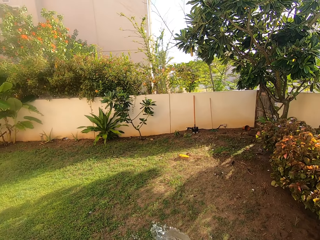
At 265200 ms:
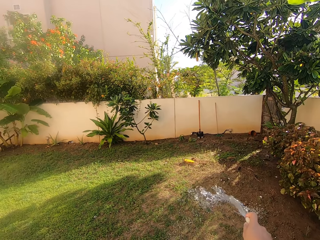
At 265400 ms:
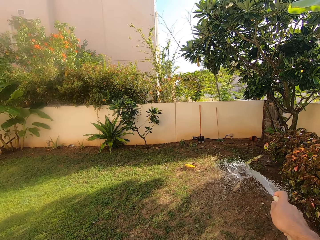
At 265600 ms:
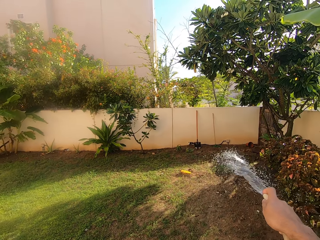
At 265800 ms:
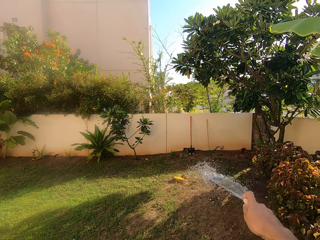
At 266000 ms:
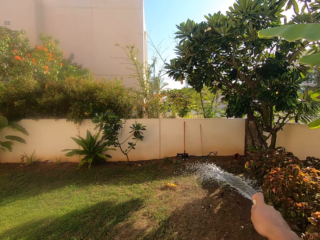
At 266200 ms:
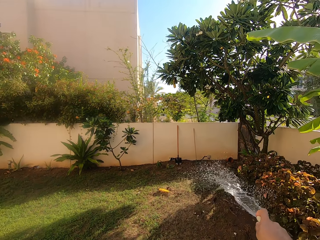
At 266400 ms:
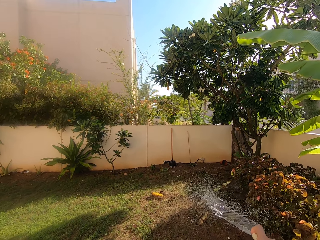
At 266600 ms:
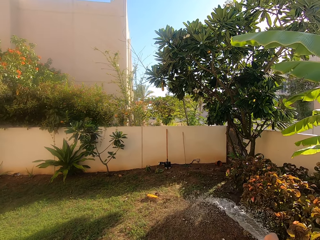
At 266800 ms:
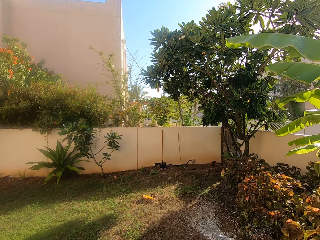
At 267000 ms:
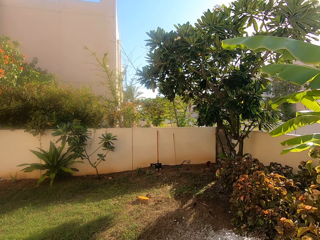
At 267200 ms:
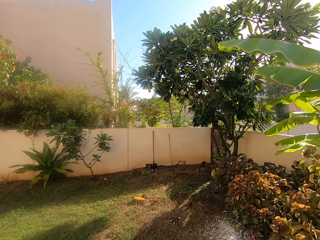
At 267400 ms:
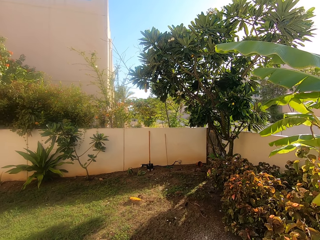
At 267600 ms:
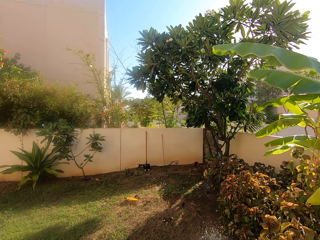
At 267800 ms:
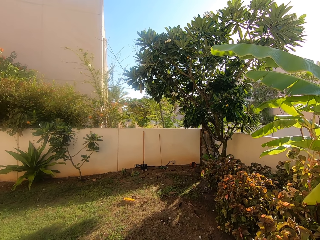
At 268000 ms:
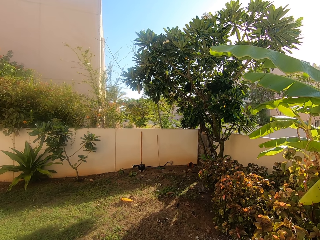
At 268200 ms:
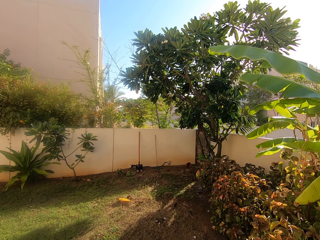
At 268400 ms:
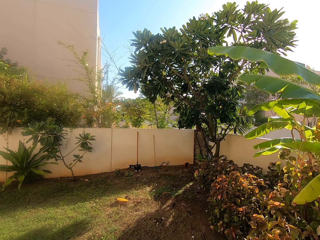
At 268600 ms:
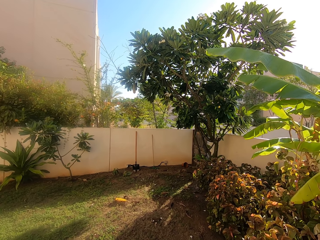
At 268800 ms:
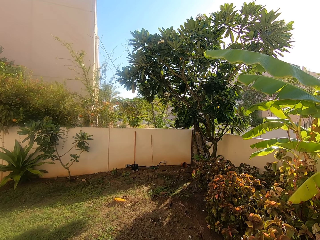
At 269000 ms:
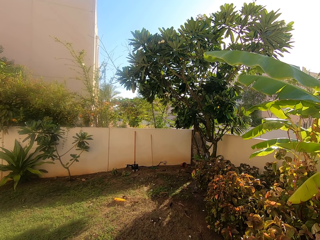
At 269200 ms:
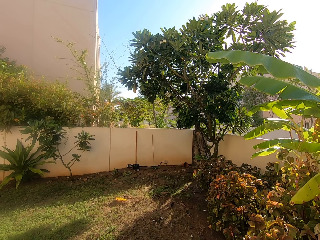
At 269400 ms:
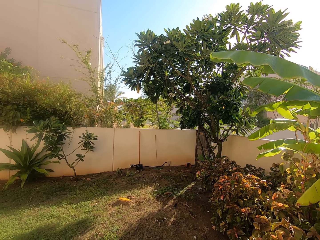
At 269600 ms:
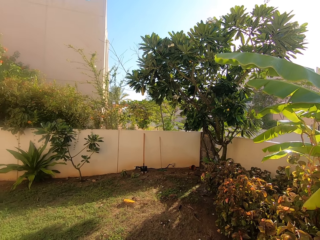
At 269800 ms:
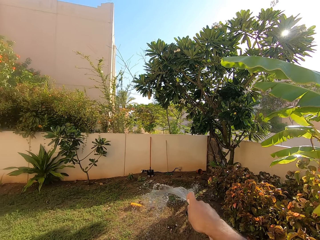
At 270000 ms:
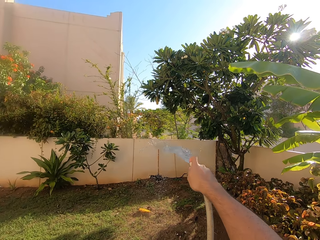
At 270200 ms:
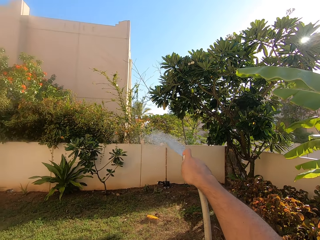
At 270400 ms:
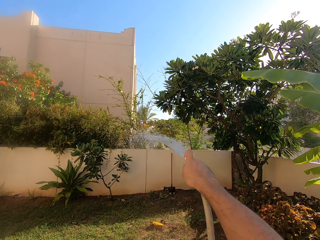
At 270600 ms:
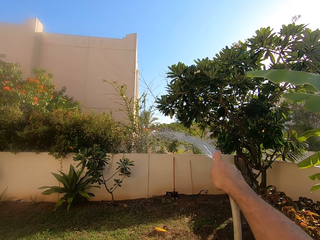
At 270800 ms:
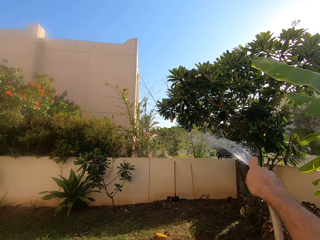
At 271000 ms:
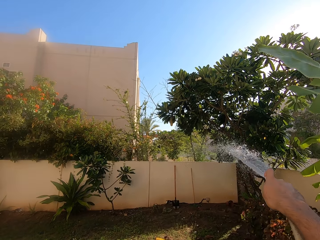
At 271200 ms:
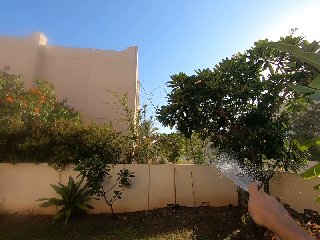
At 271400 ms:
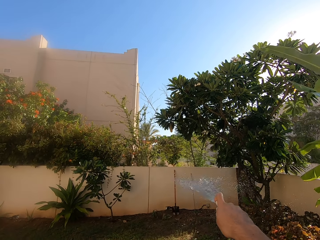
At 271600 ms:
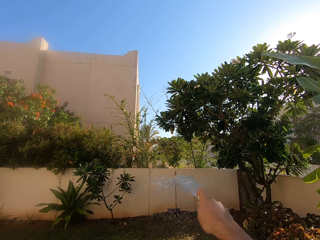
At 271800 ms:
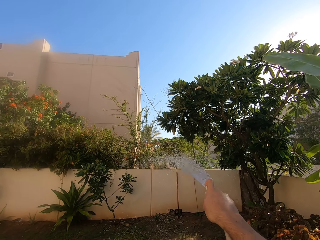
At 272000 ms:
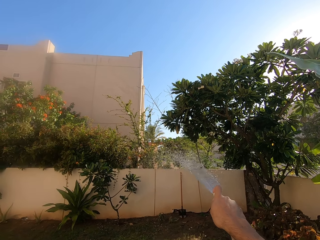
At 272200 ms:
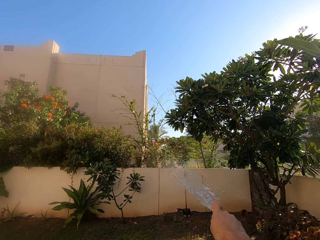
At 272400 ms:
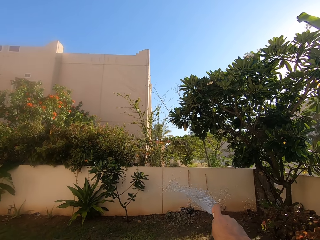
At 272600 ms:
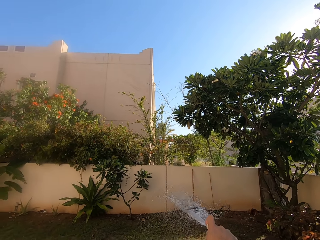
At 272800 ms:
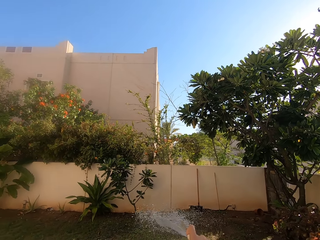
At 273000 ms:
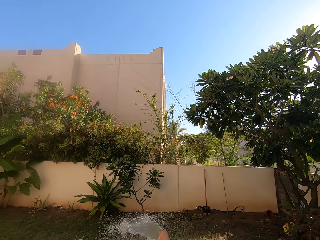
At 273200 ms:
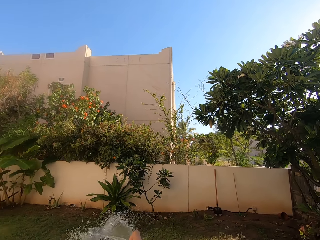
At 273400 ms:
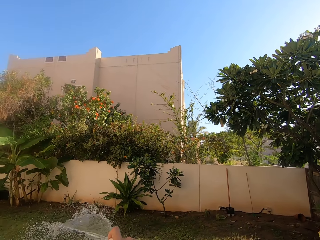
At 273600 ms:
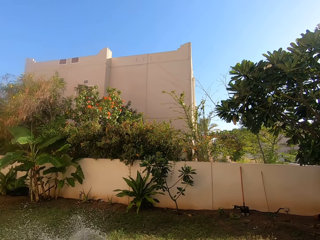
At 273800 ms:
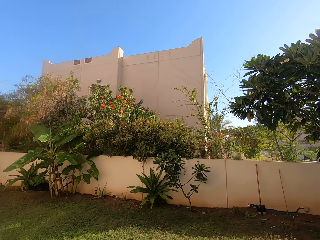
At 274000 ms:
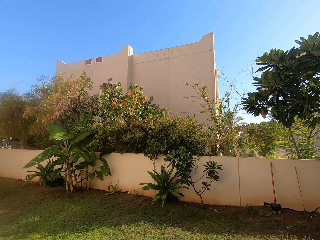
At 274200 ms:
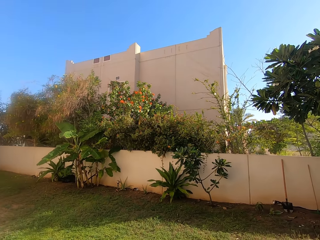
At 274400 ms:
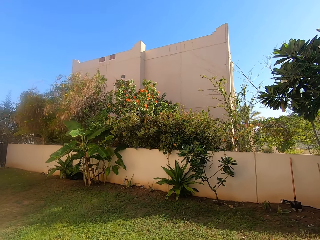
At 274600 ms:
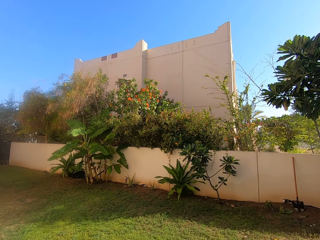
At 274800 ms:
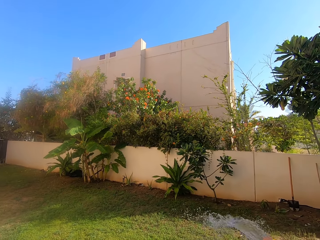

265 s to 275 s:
The camera wearer waters the grass.

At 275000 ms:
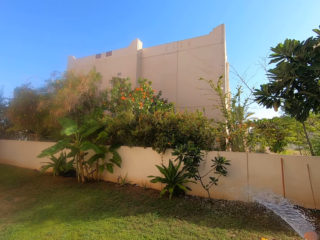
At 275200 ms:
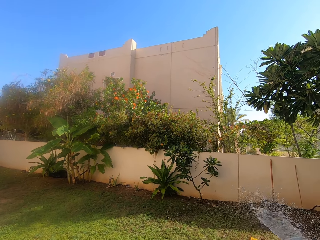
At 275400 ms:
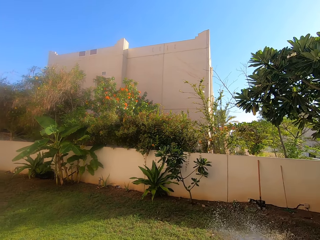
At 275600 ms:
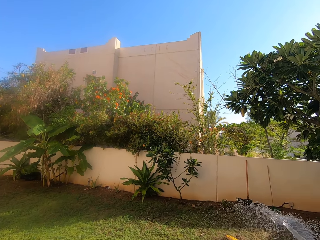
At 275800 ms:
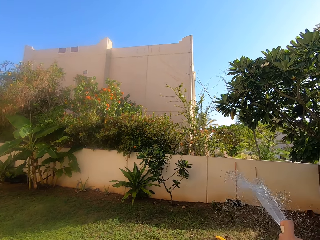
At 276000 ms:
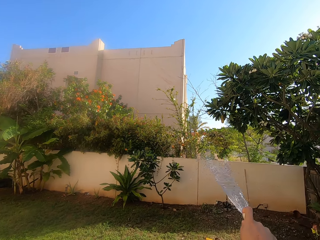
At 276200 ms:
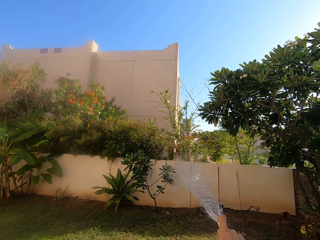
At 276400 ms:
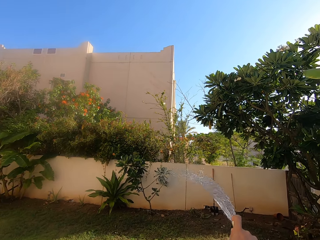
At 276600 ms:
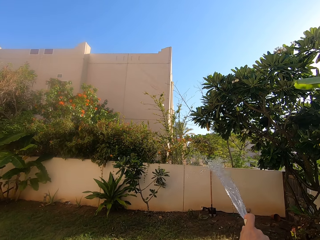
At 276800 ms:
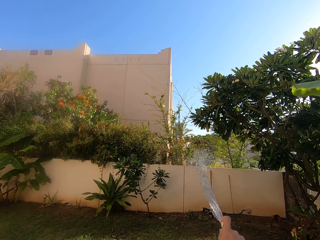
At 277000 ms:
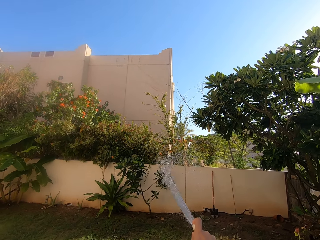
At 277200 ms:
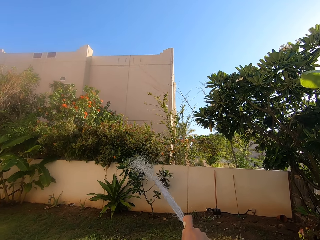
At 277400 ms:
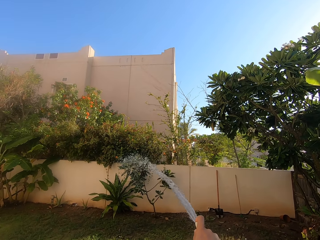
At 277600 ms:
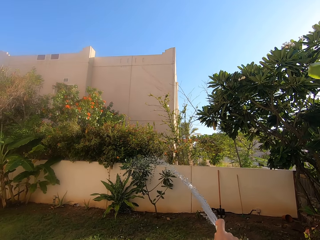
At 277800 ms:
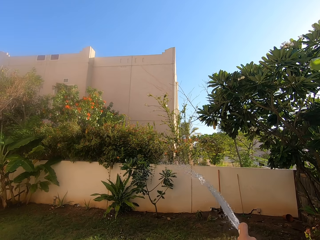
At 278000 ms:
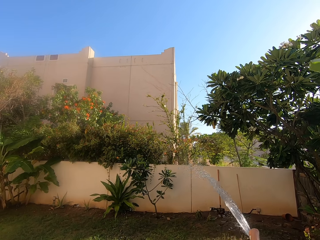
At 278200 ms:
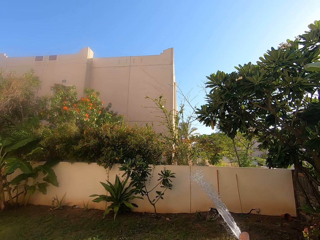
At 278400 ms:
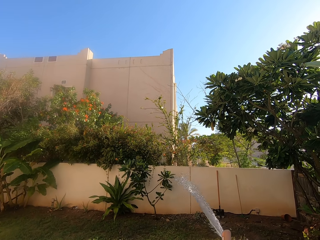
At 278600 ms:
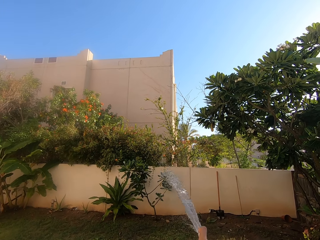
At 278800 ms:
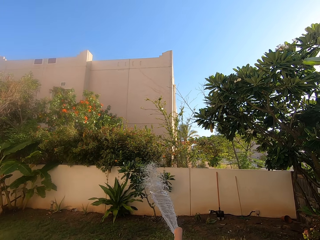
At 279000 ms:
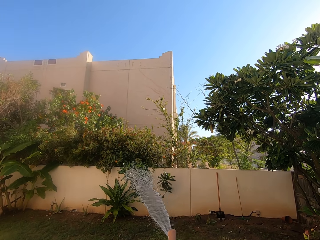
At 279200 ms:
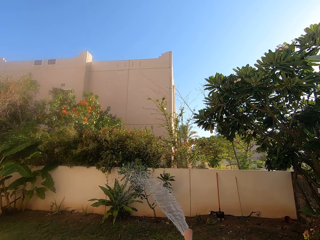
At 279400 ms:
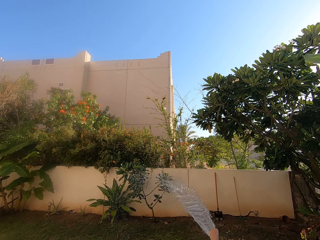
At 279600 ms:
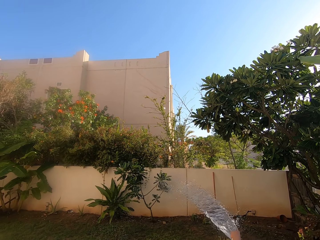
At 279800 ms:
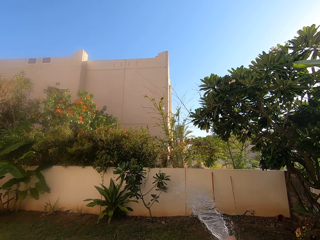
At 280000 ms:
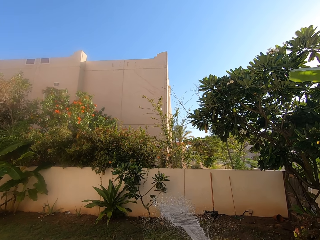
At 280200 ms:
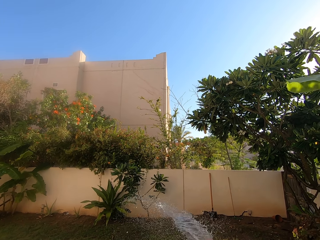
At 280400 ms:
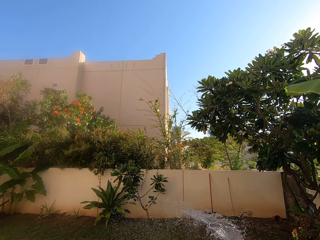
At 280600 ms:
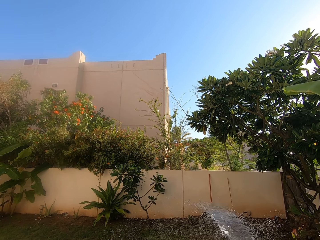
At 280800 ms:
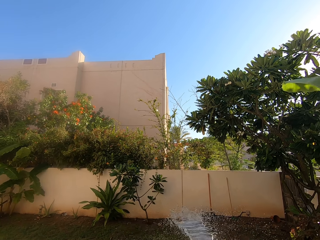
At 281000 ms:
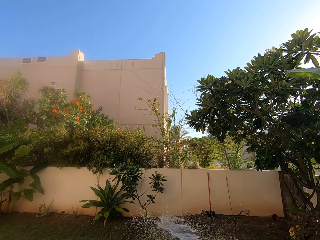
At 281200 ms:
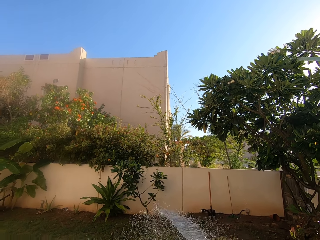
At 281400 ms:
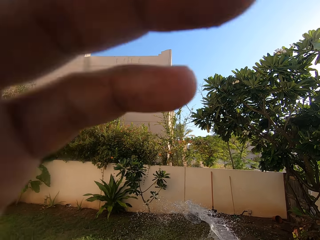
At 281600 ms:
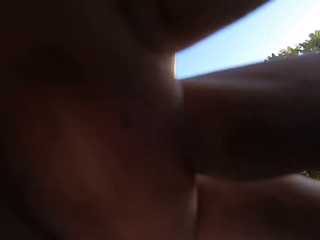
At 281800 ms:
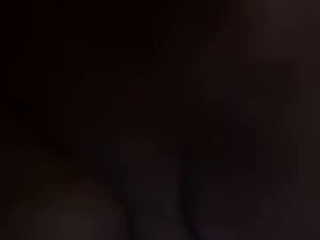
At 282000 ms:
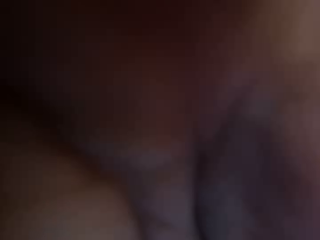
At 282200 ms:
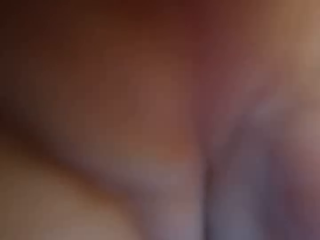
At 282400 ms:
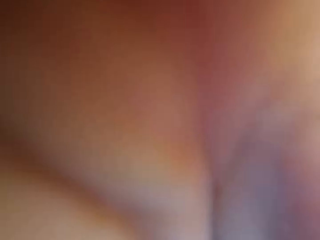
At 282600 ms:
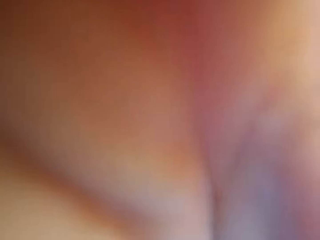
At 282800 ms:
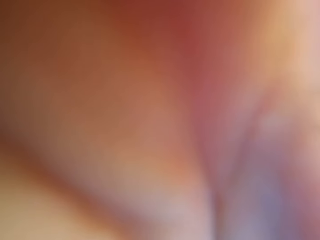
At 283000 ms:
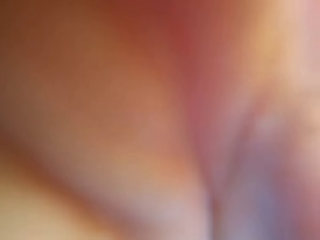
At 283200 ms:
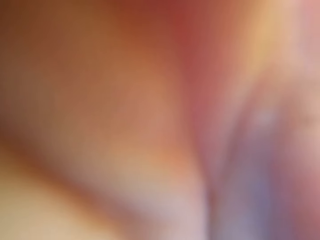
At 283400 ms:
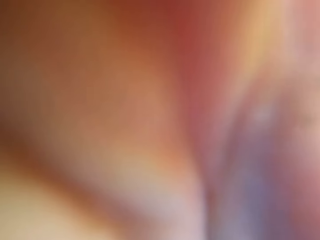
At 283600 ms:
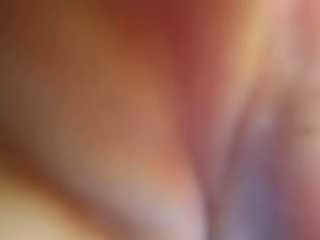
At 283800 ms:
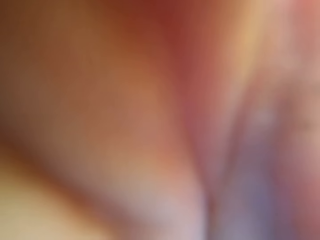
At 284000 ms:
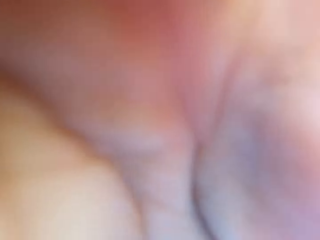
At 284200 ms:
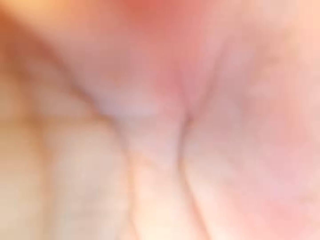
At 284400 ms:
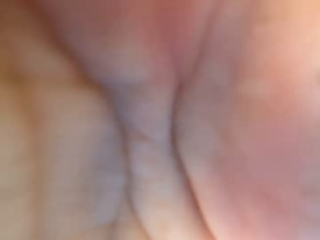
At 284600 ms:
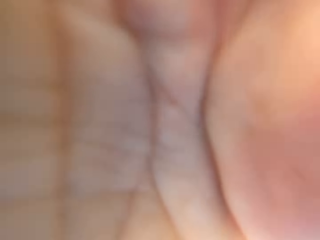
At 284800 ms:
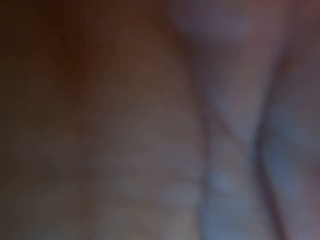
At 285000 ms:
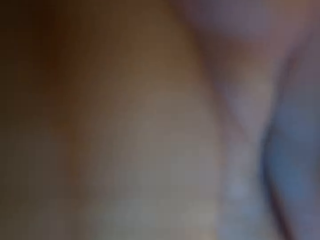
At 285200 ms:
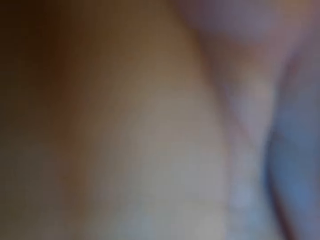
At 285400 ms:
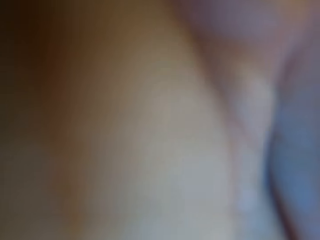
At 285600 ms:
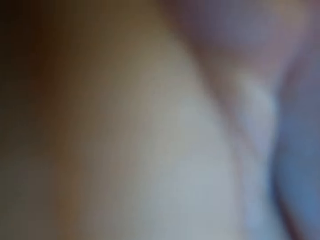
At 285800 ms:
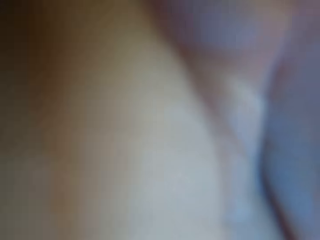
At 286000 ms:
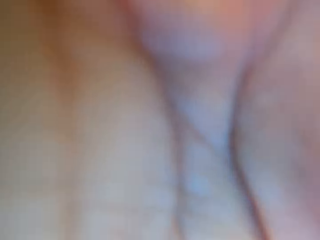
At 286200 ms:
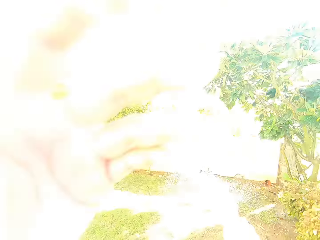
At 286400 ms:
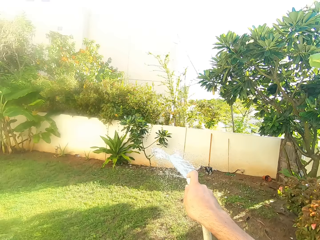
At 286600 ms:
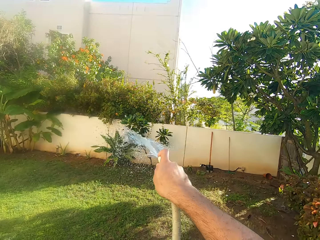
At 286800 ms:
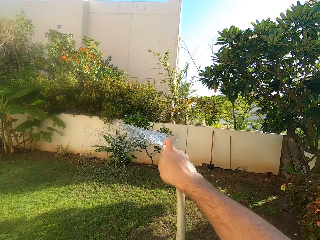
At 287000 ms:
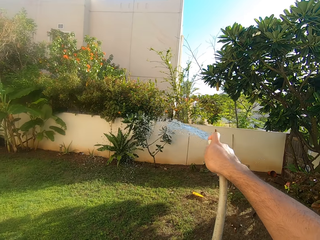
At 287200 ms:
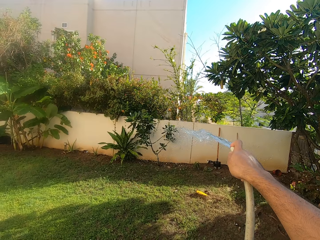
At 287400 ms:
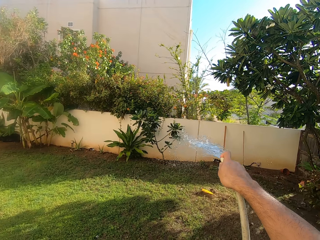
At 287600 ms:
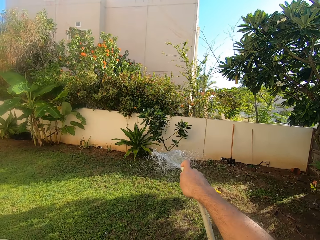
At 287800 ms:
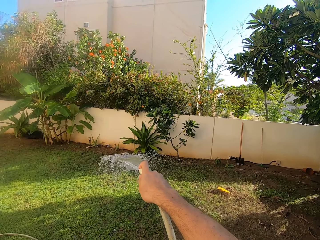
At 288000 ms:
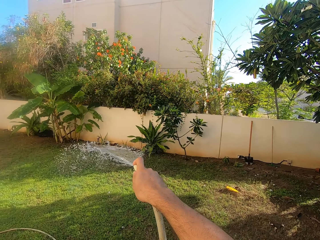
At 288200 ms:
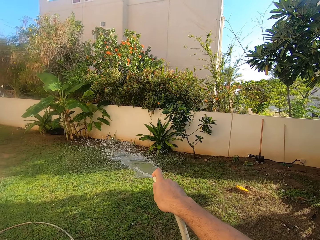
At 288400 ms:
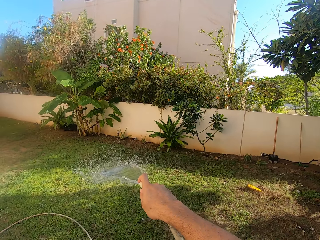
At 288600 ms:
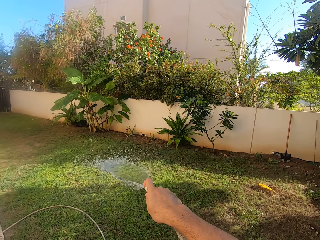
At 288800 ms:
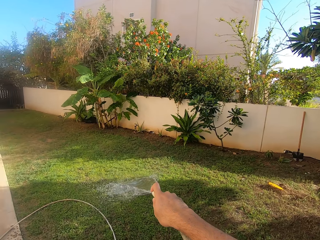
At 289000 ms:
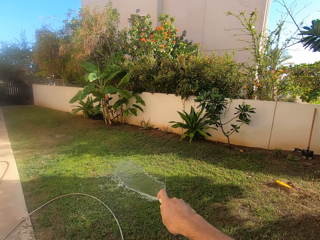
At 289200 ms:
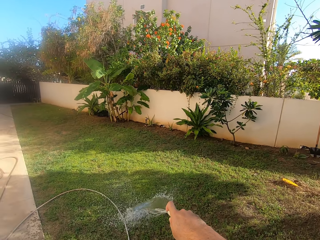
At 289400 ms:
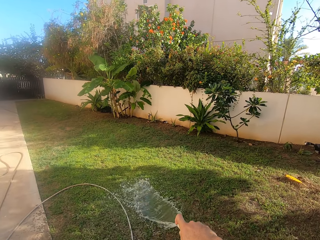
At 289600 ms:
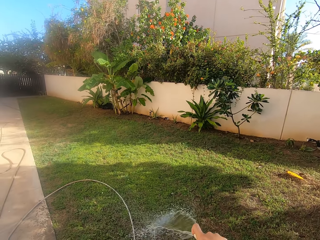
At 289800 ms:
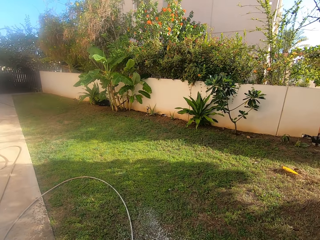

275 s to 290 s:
The camera wearer waters the plants near the perimeter wall. He touches something. He adjusts his camera. He waters the plants with a hosepipe.
